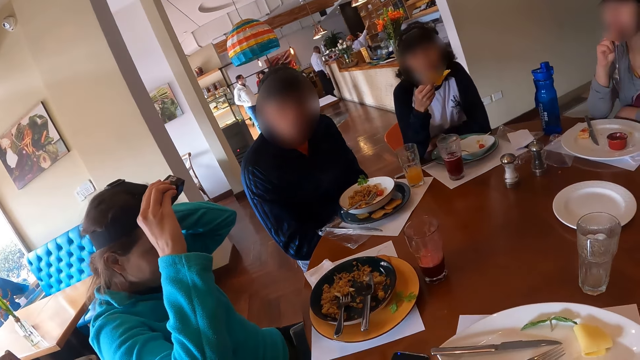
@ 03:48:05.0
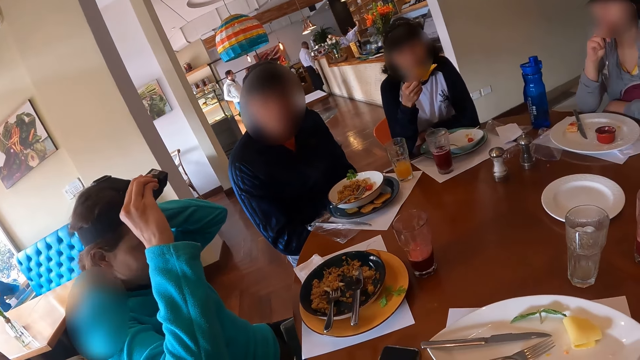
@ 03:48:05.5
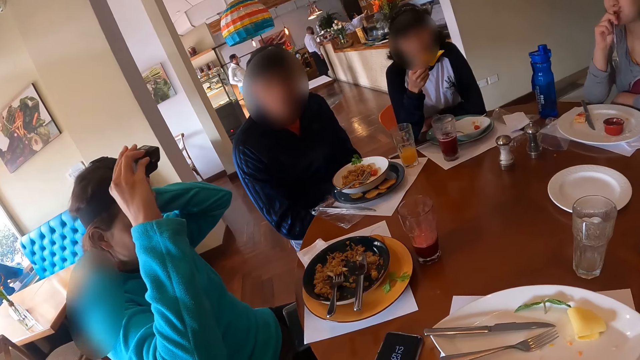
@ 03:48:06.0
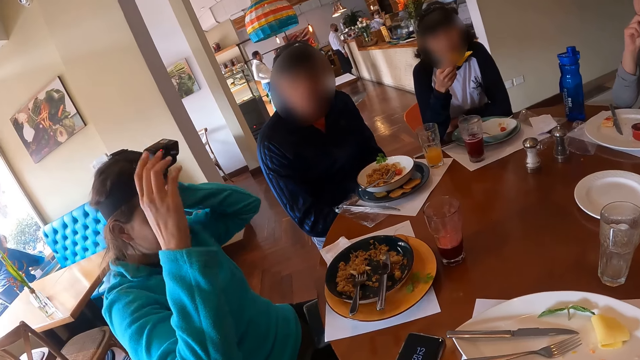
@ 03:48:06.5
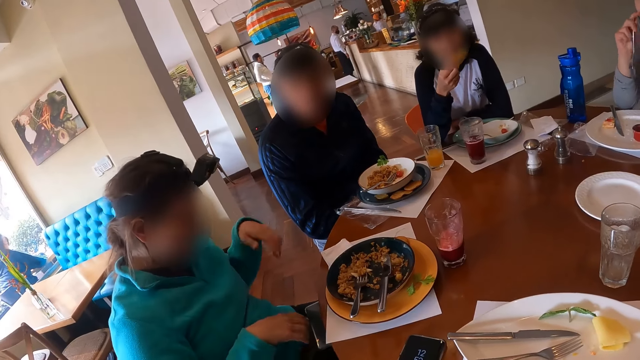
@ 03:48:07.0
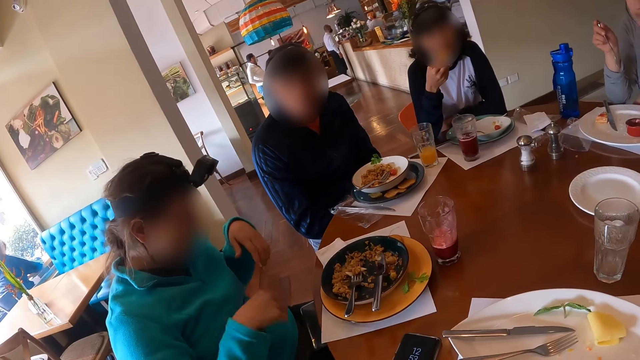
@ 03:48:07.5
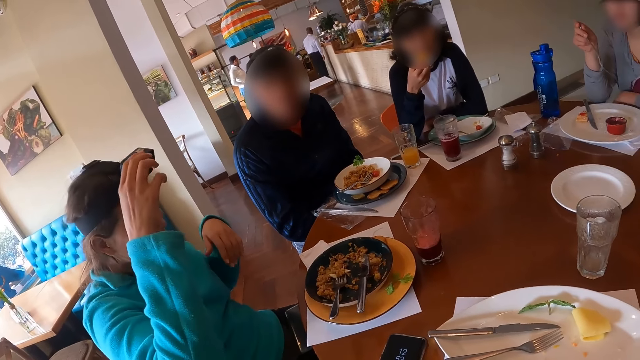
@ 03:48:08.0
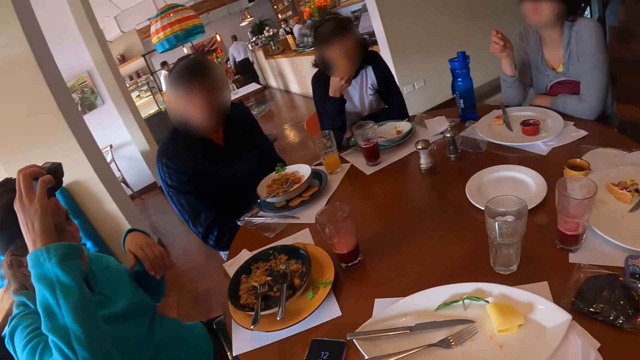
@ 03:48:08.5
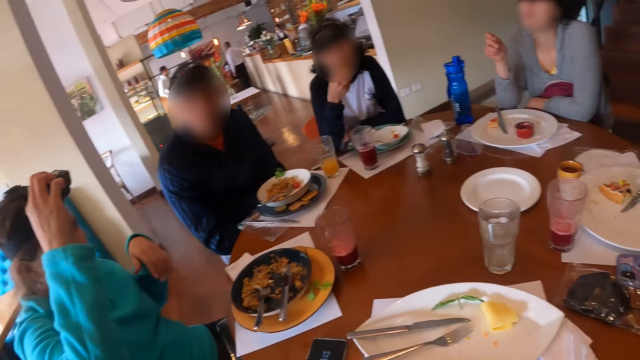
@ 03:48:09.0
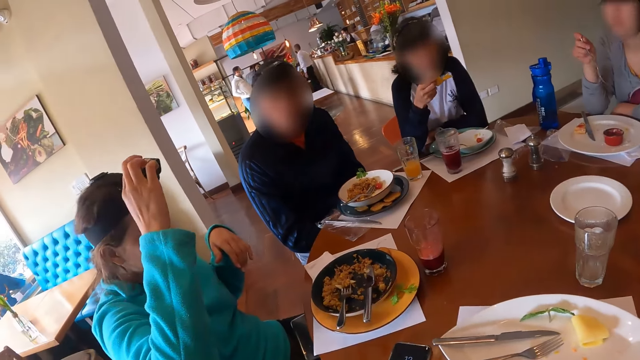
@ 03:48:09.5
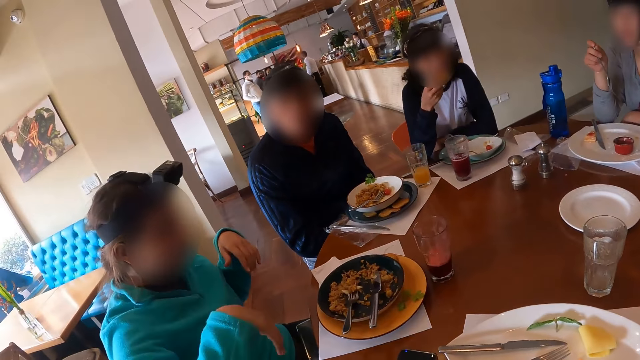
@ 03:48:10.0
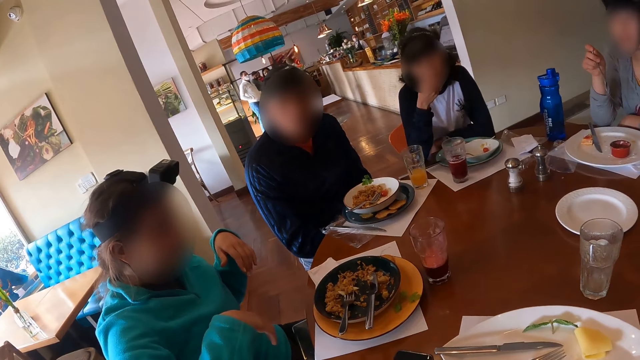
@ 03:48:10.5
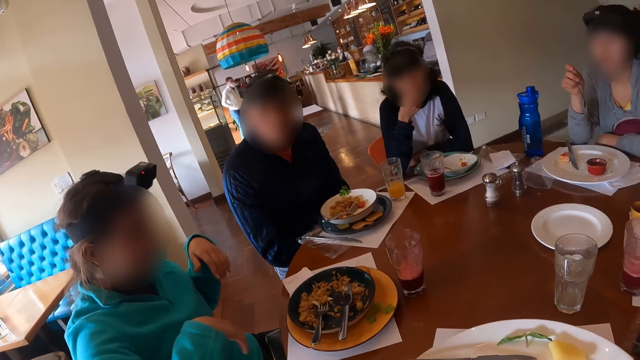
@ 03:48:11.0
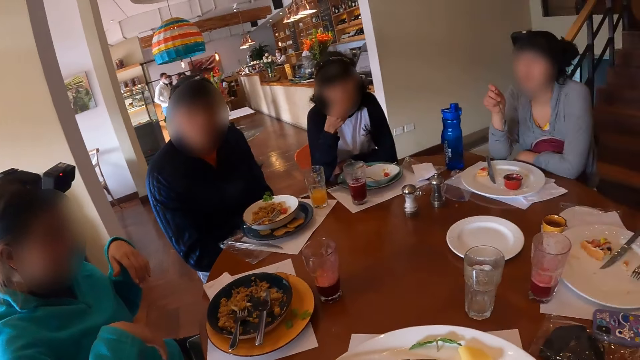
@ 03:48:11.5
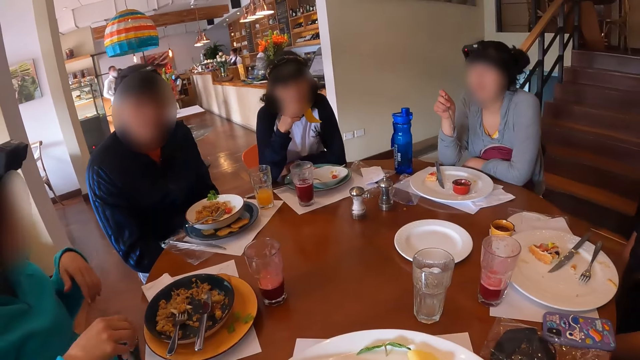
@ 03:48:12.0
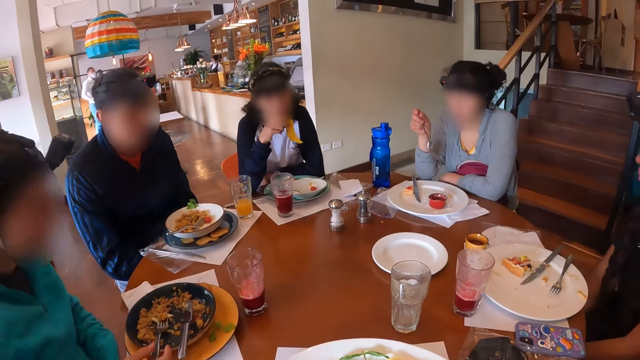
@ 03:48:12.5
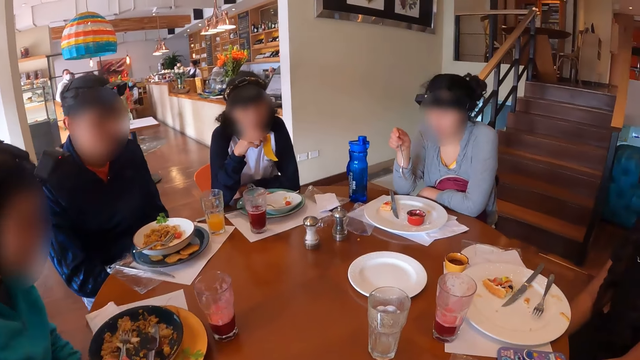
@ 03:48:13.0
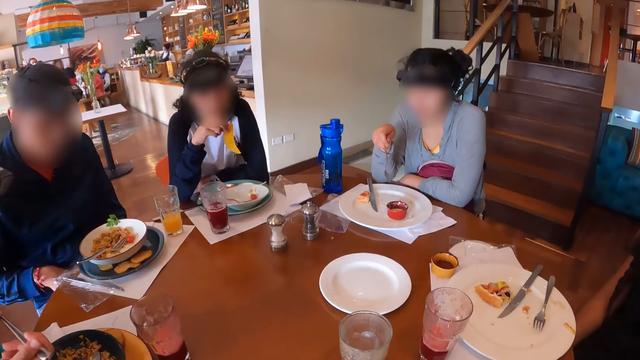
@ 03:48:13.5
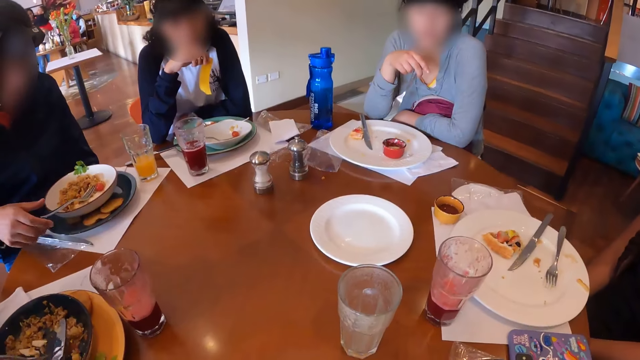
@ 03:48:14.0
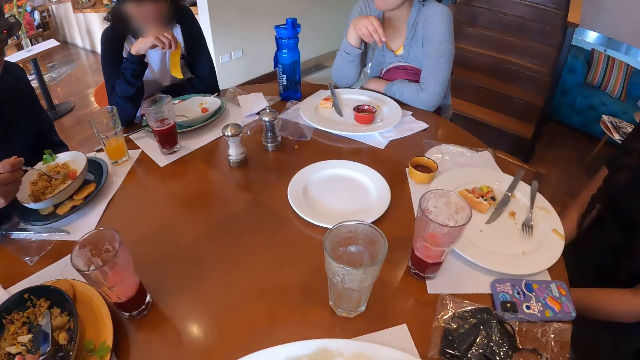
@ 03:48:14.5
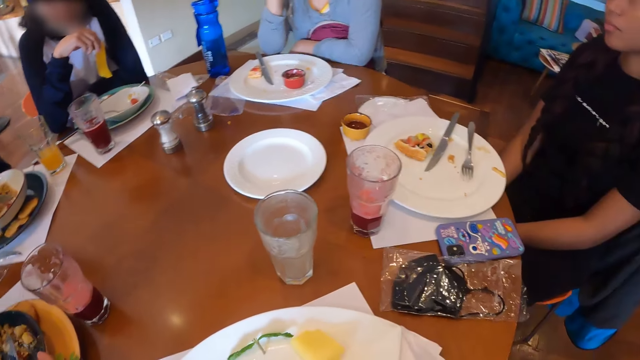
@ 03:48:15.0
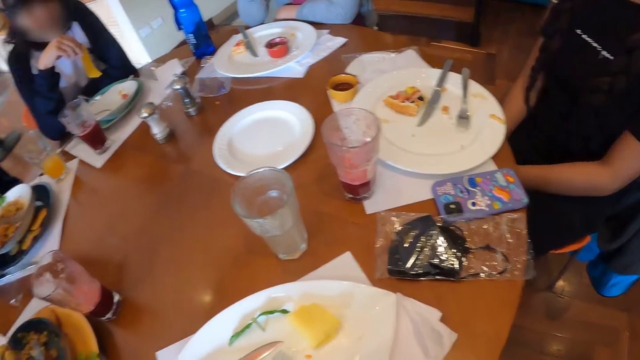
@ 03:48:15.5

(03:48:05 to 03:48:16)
A woman eats the piece of chip in her right hand. Another woman adjusts the camera on her head with both hands, picks the fork from the plate on the table with her right hand, takes the pasta with the fork in her right hand from the plate on the table, and eats the pasta with the fork in her right hand. A man picks the fork in the plate on the table with his right hand.

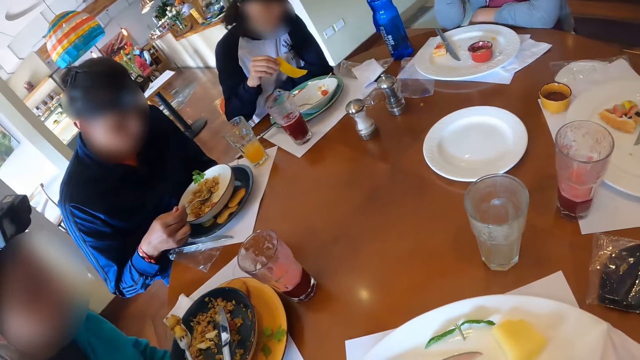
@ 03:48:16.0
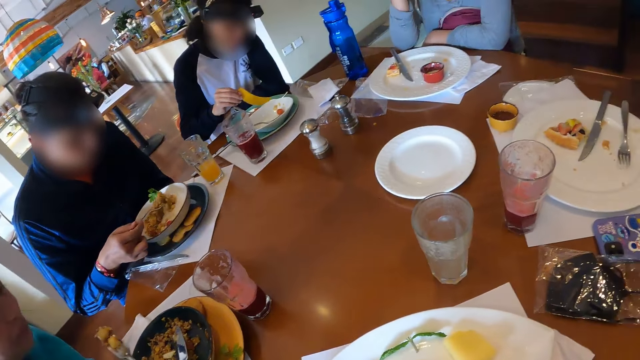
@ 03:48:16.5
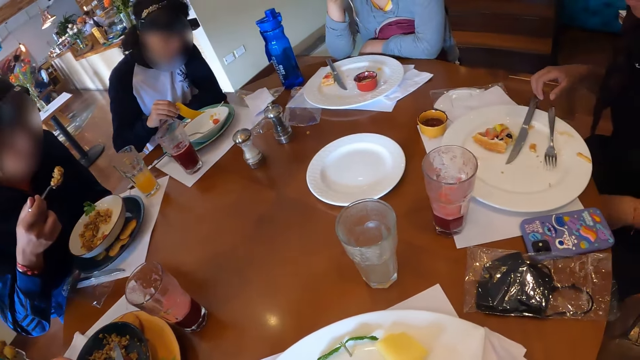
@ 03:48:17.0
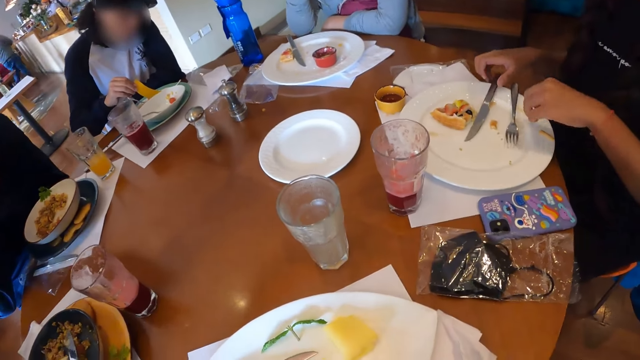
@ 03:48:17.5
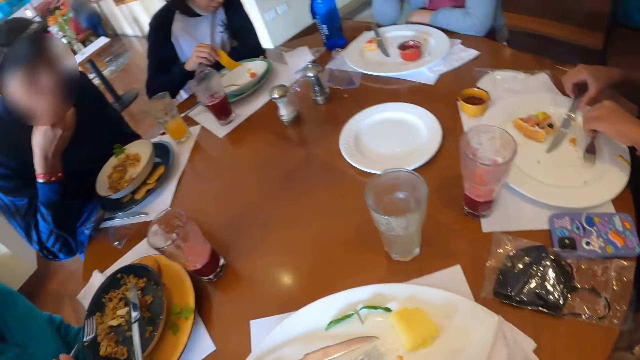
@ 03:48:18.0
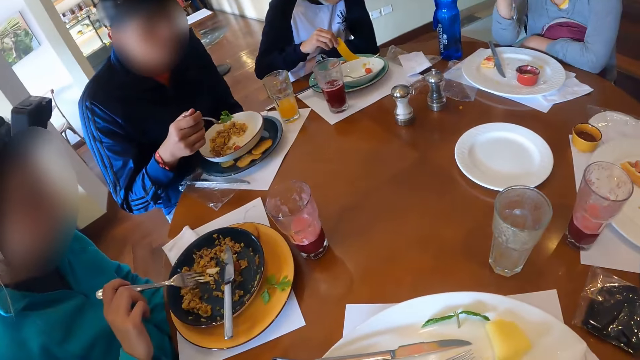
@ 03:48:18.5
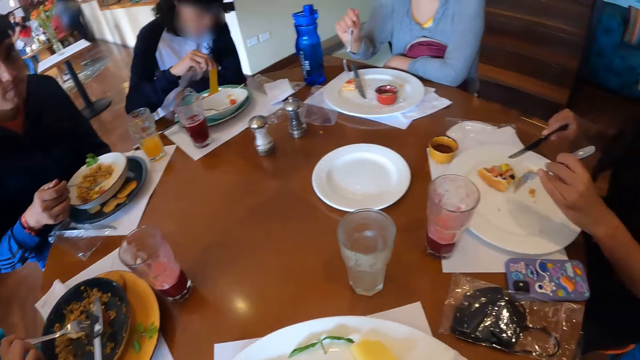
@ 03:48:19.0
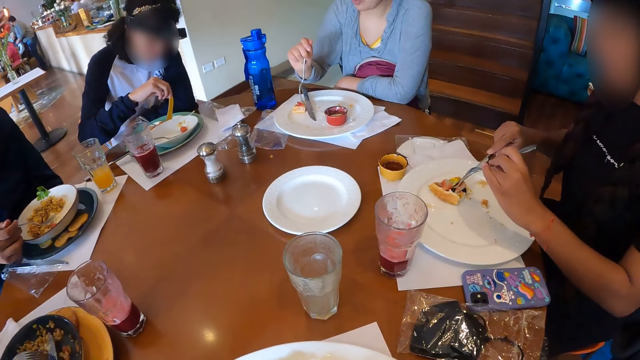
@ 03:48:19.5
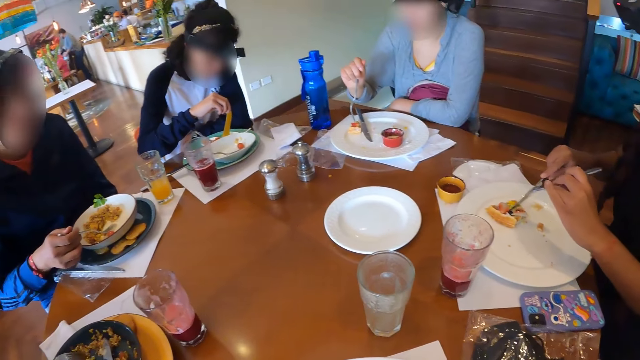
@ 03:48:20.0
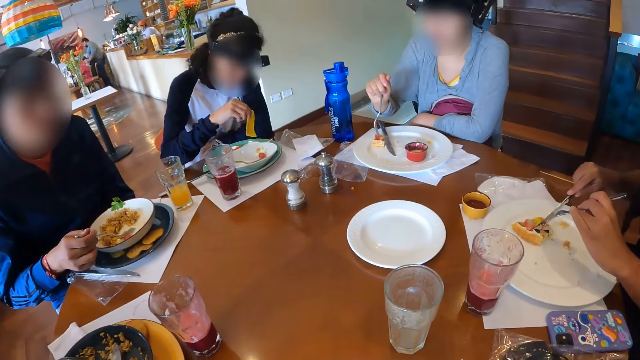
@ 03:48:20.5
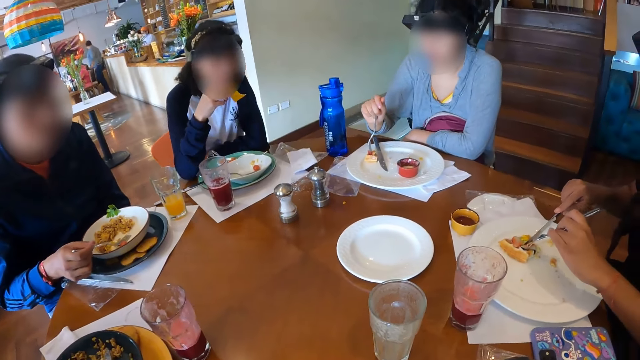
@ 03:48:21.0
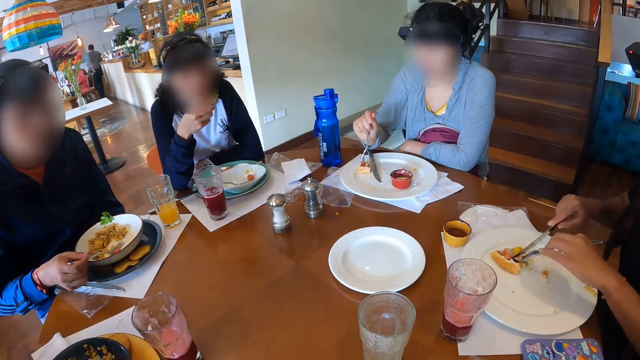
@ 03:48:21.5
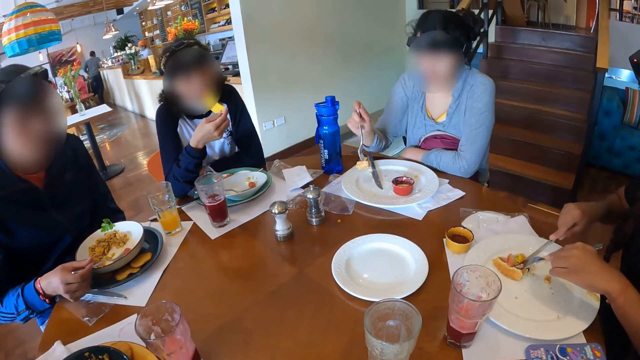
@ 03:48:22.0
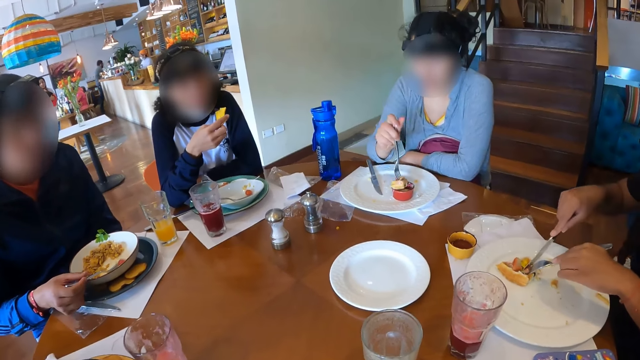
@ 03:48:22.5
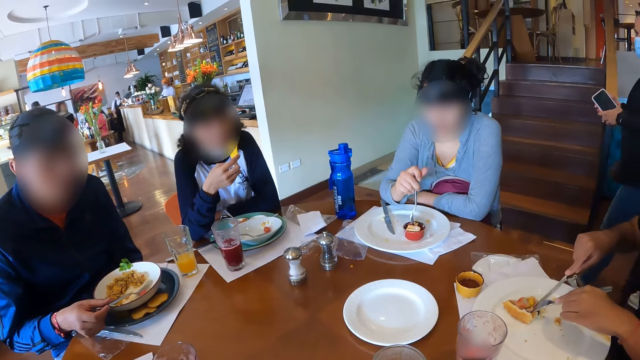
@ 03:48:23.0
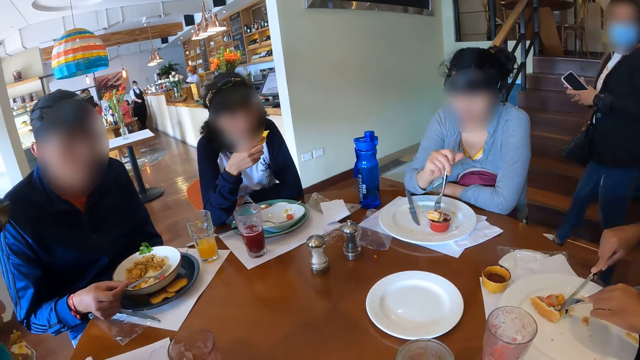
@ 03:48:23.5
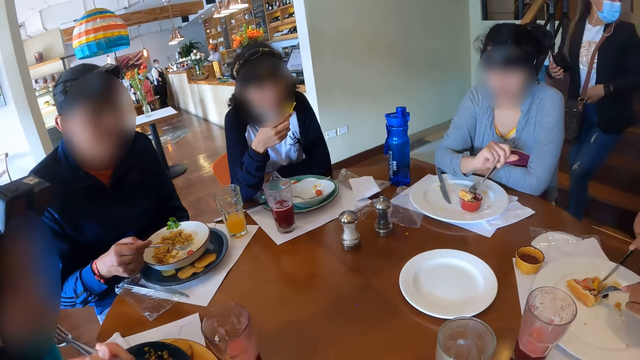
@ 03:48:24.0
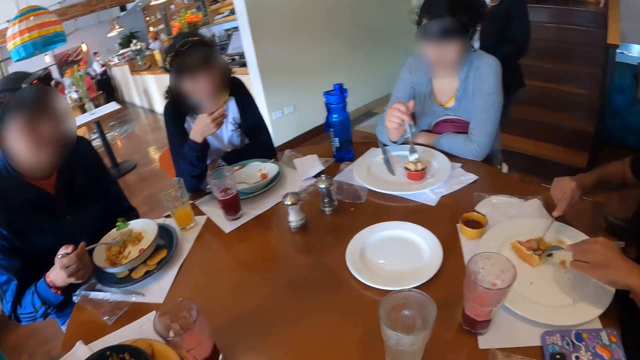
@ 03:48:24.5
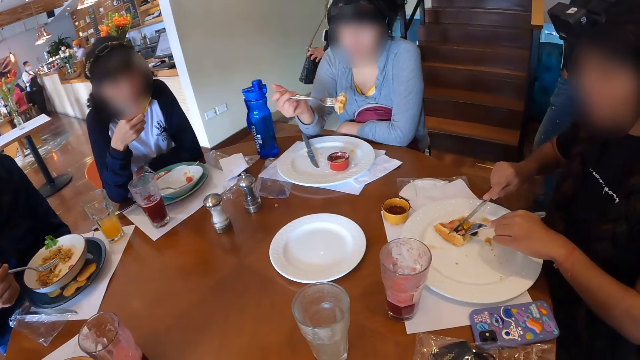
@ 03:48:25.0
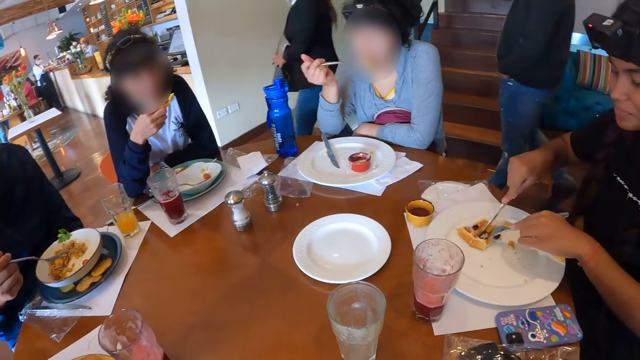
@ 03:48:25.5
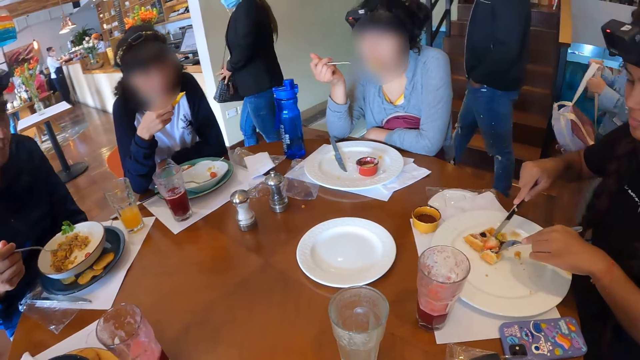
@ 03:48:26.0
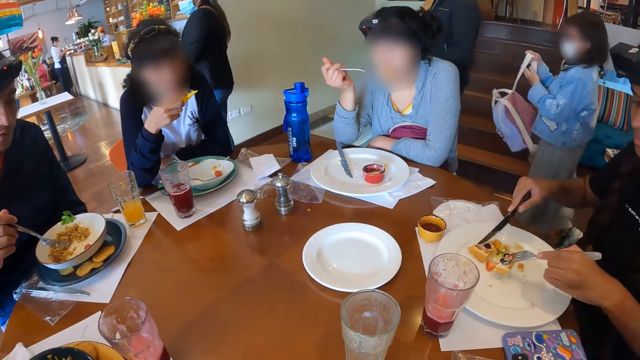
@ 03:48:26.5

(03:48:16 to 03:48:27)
A man scoops pasta with the fork in his right hand from the plate on the table. A woman dips the piece of chip in her right hand into the plate on the table. The man eats the pasta with the fork in his right hand. Another woman picks the knife from the plate on the table with her right hand. Four women sit on the chairs in the restaurant. The second woman picks the fork from the plate on the table with her left hand. A third woman scoops pasta with the fork in her right hand from the plate on the table. The man picks the fork in the plate on the table with his right hand. A fourth woman takes the cake from the plate on the table with the fork in her right hand. The first woman removes the piece of chip in her right hand from the plate on the table and eats the piece of chip in her right hand. The second woman cuts the cake in the plate with the fork and knife in her hands. The fourth woman dips the cake on the fork in her right hand into the red plate on the table and scoops the food in the plate. The third woman eats the pasta with the fork in her right hand. The fourth woman eats the cake on the fork in her right hand.
